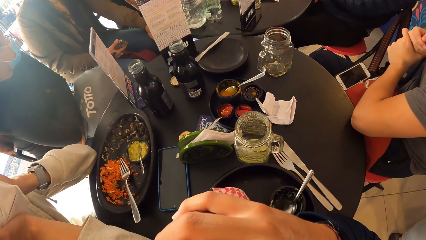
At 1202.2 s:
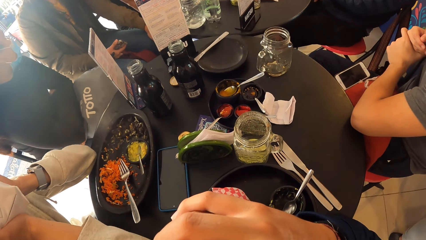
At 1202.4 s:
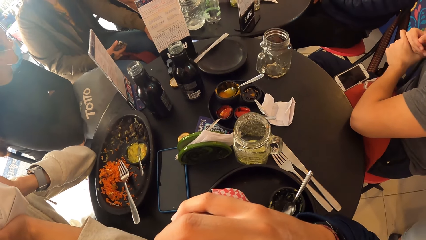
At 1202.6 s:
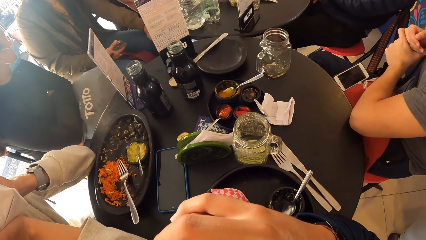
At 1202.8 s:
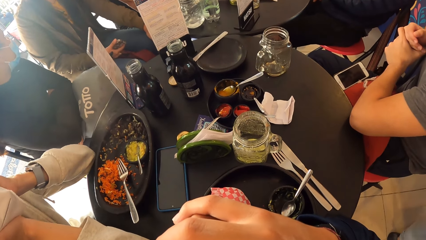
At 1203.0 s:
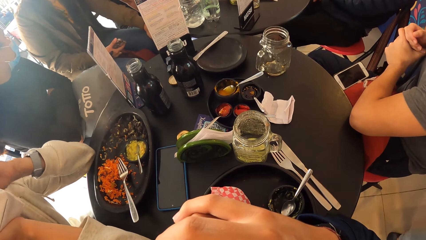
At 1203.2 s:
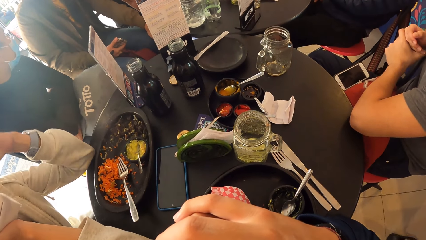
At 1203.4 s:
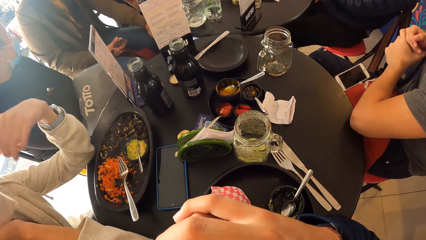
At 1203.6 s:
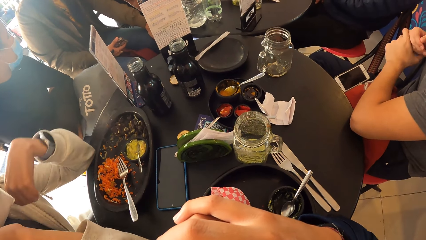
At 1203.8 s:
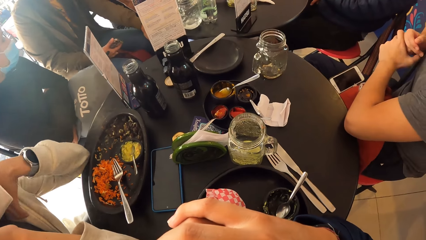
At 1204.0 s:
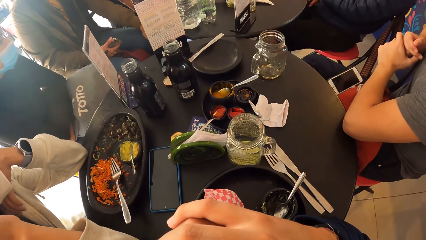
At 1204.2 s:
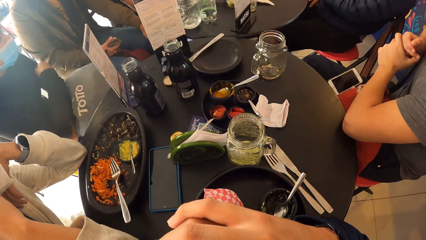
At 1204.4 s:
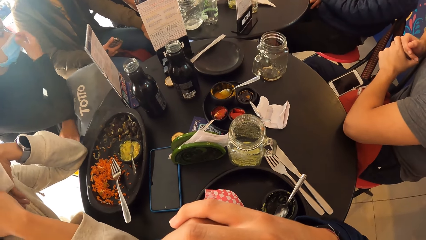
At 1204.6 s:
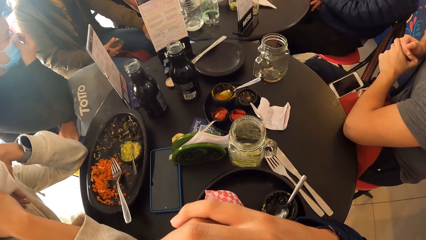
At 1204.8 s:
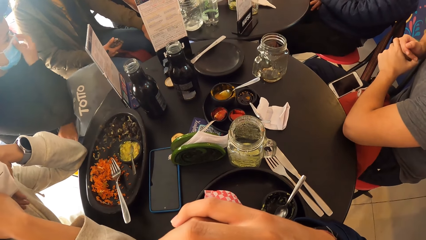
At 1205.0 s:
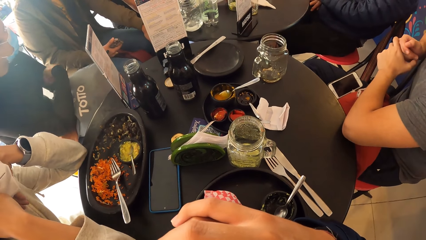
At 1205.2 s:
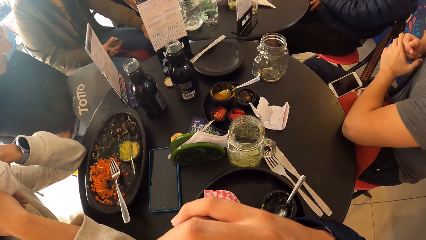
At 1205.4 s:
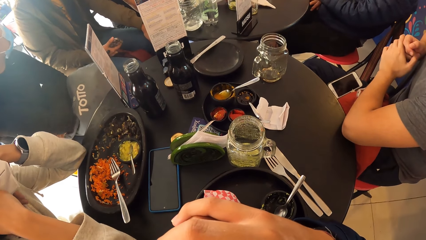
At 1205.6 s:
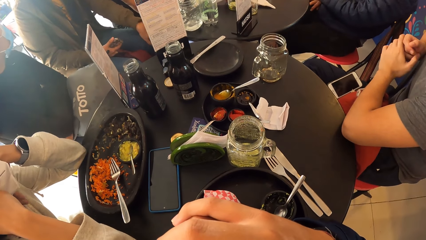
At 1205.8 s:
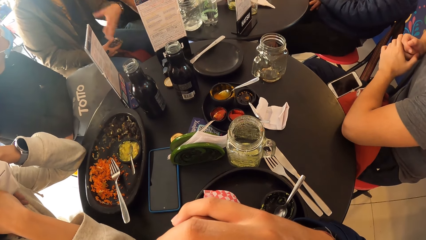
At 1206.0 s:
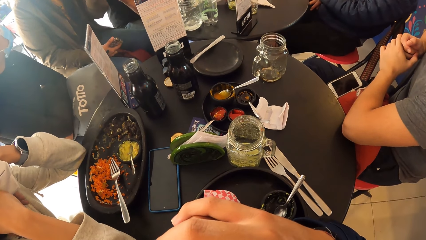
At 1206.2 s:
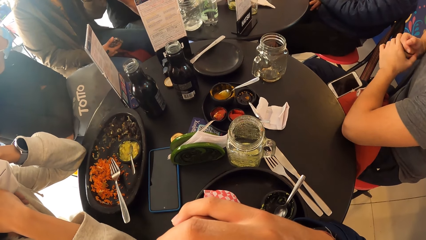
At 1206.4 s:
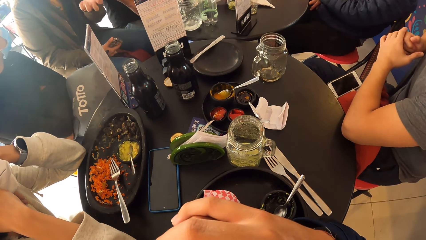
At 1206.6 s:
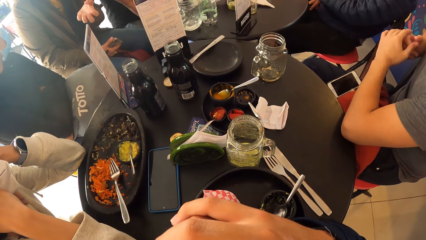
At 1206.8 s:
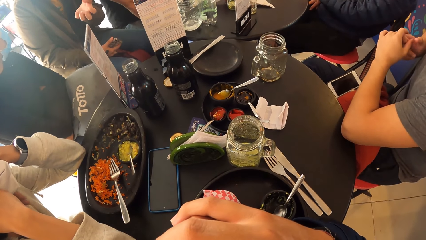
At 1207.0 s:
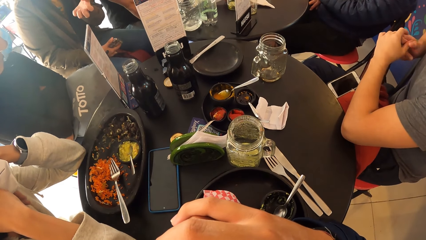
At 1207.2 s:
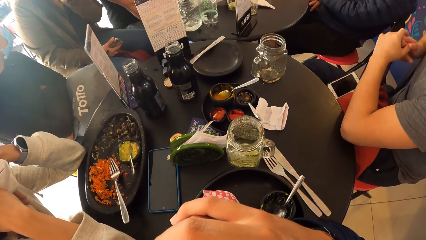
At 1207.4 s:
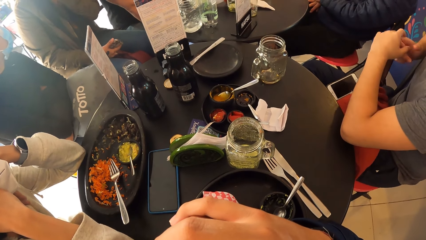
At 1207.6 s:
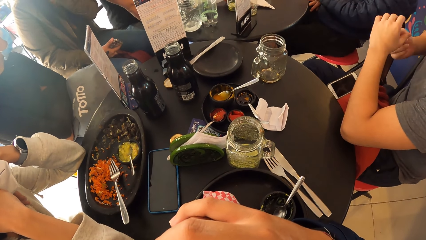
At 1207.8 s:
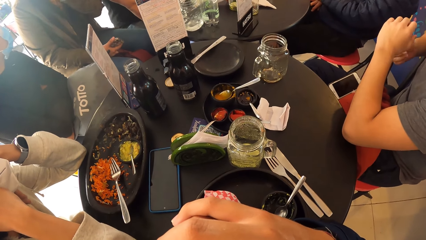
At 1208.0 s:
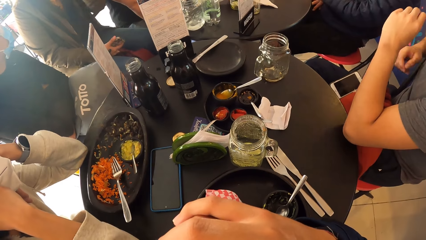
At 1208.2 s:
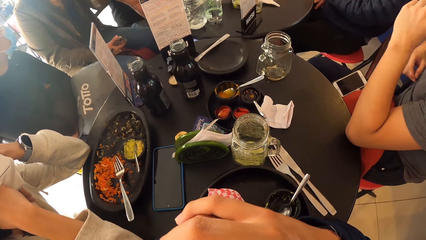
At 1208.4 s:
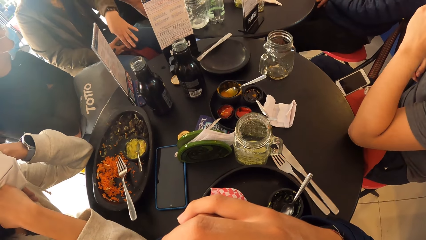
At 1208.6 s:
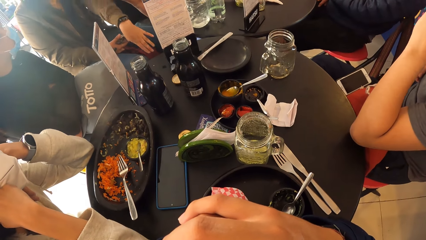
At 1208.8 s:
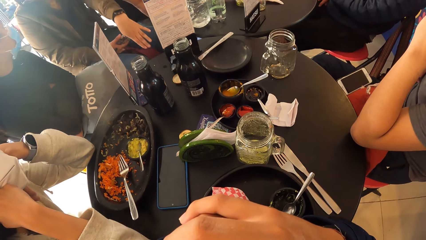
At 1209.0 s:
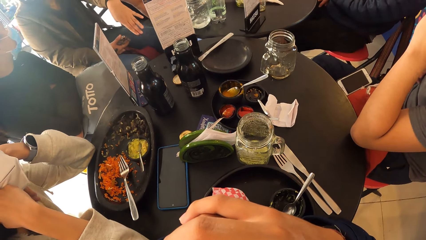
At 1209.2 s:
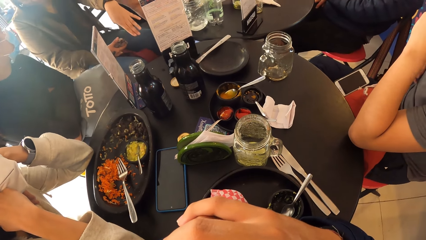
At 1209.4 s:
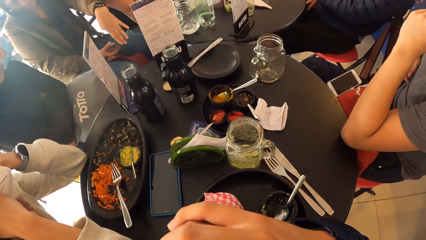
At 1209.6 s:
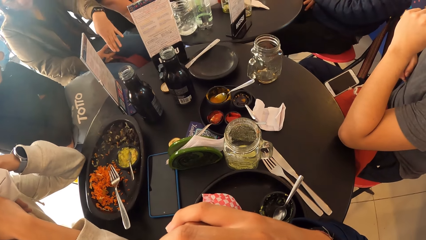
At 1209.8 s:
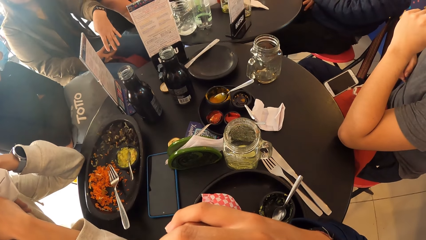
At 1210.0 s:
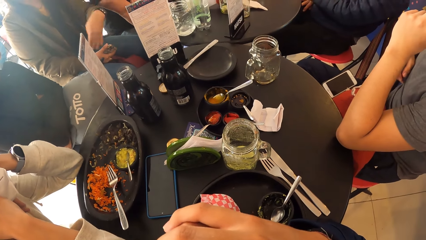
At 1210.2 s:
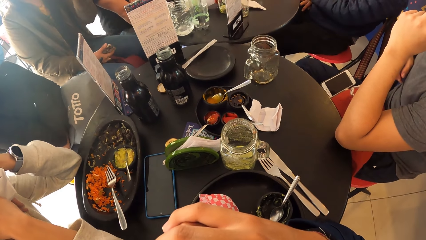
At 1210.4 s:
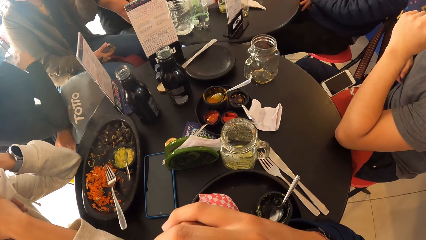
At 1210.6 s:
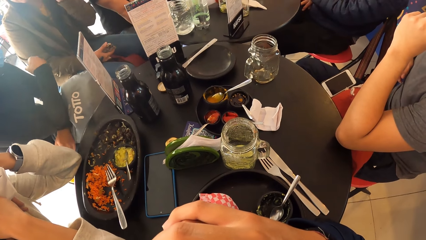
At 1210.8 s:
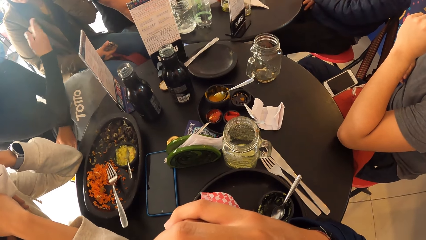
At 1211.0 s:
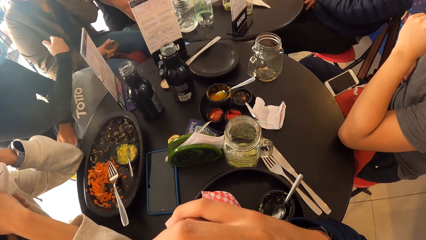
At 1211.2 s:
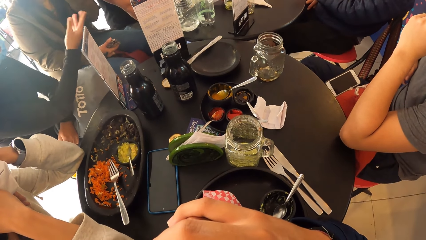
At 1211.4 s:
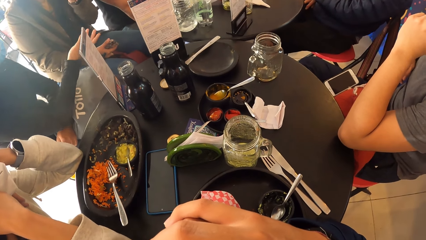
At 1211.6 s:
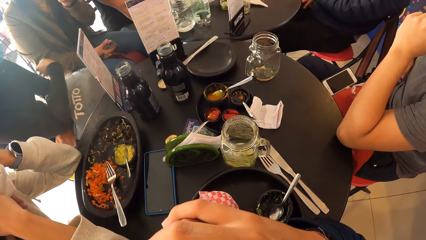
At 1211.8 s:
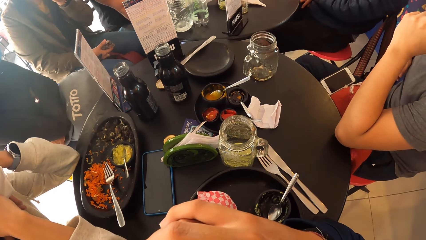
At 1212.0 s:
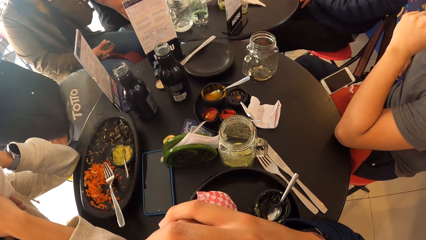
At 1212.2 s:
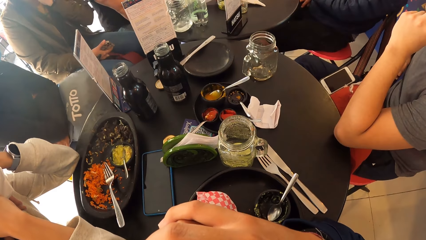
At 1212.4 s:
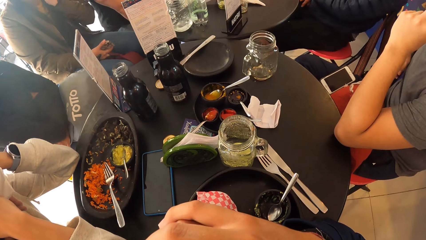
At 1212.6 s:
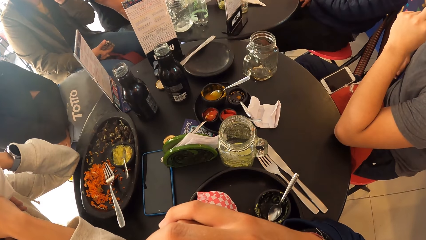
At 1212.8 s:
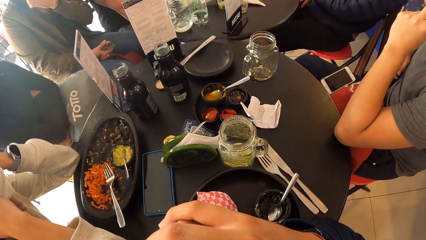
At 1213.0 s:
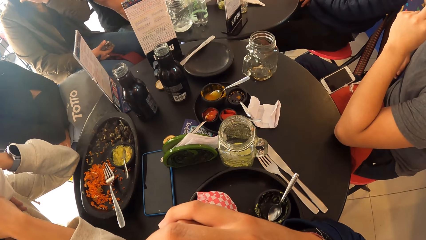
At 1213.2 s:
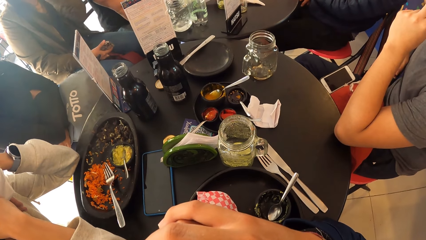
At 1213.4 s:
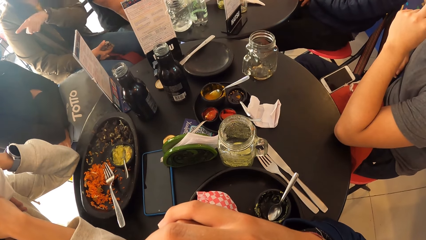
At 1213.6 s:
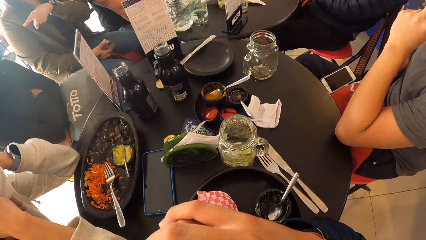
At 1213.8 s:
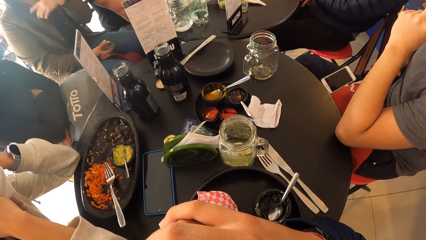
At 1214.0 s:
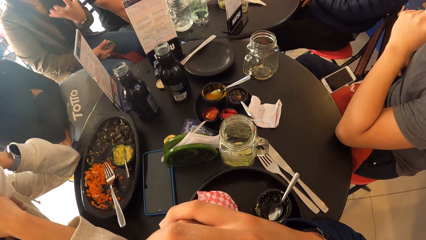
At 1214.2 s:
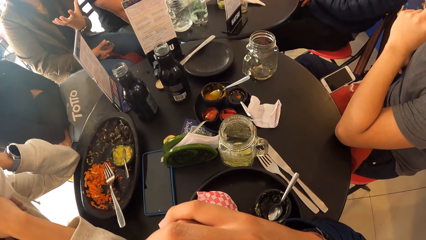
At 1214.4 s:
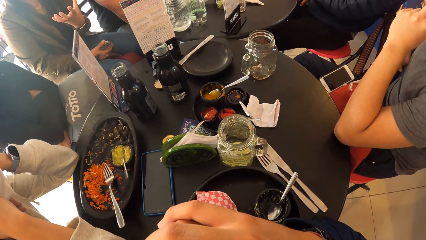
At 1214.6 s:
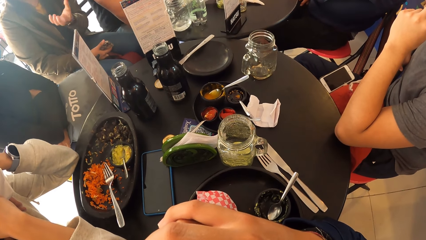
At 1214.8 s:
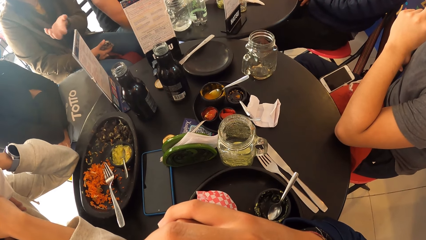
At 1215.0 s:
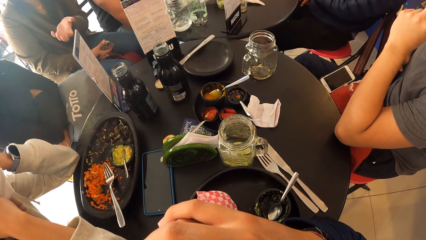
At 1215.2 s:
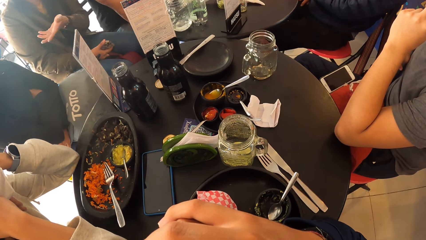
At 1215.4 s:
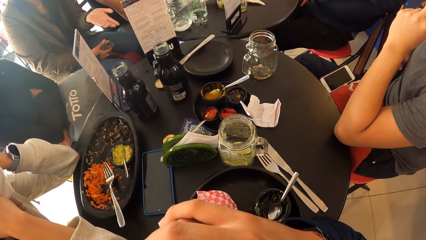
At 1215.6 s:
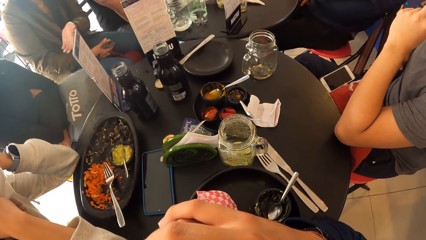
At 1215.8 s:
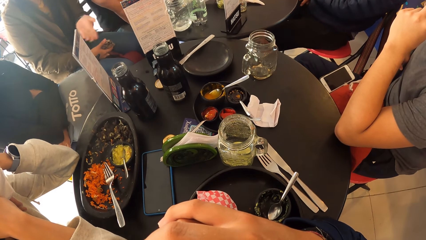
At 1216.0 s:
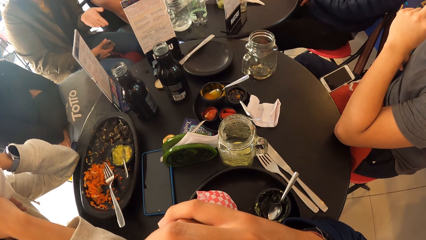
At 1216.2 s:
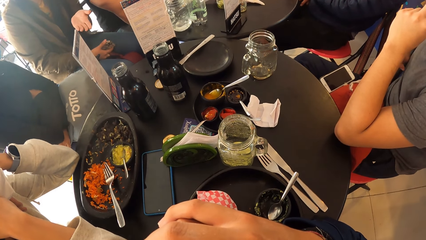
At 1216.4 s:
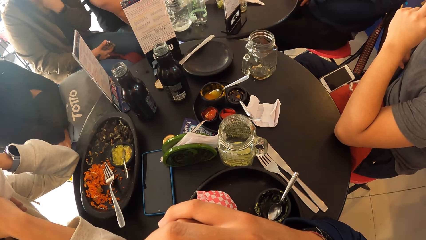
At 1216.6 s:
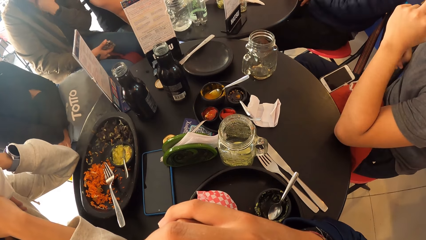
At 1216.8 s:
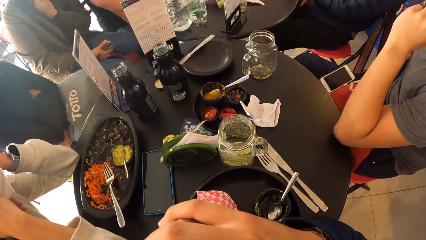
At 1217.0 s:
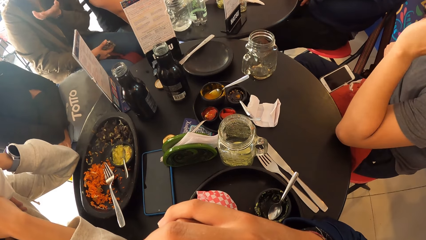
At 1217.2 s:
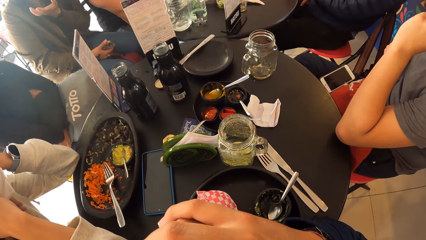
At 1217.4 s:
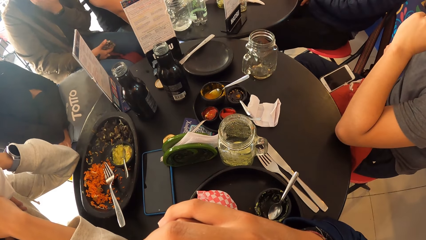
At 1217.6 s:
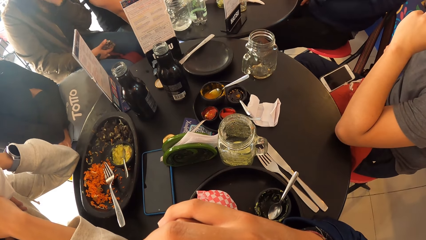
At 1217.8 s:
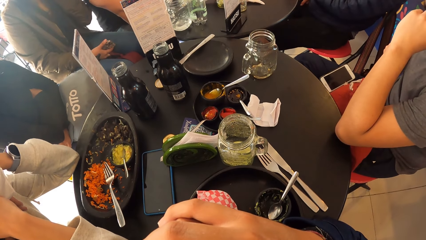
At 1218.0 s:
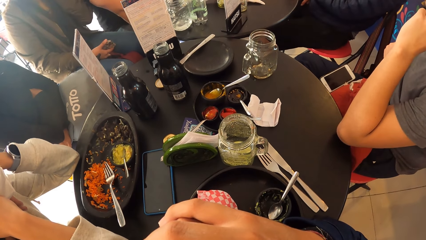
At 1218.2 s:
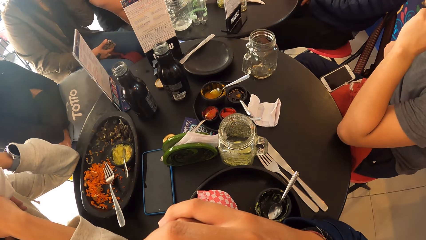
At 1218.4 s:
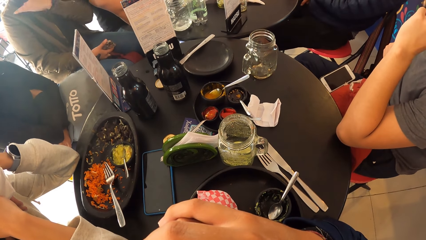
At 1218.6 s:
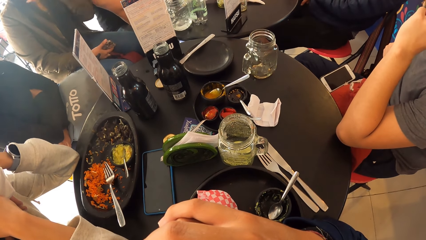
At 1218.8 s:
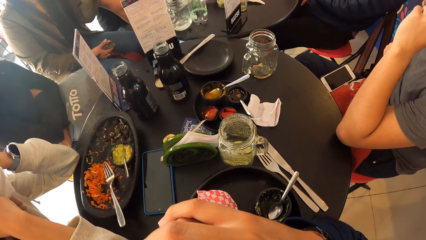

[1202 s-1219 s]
The woman touches the mask on her face with her left hand.
